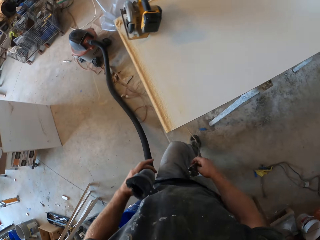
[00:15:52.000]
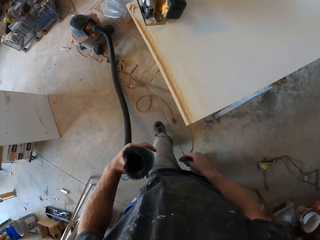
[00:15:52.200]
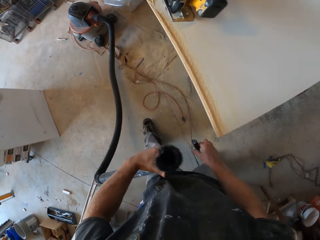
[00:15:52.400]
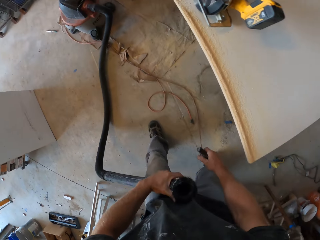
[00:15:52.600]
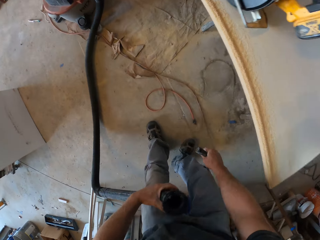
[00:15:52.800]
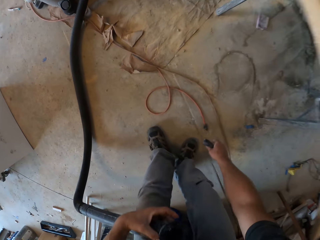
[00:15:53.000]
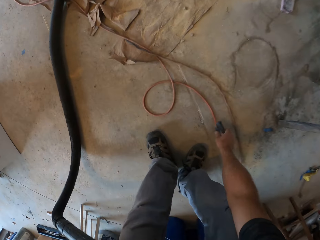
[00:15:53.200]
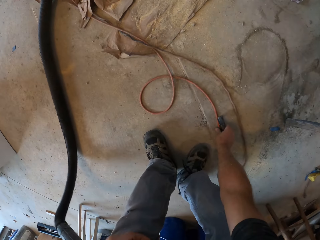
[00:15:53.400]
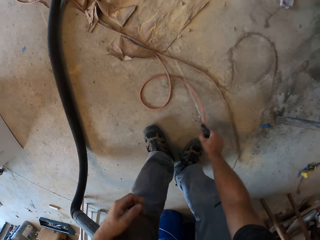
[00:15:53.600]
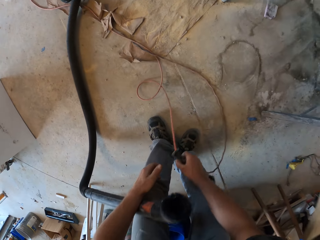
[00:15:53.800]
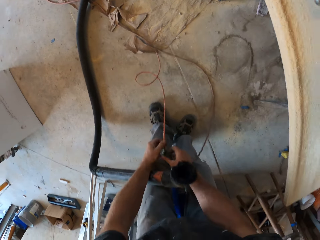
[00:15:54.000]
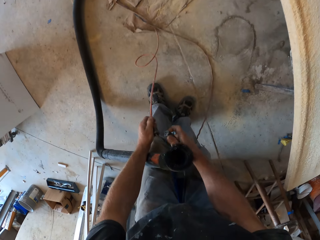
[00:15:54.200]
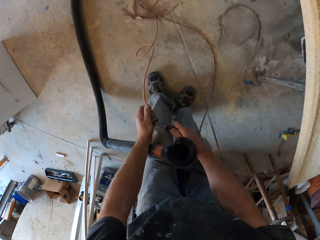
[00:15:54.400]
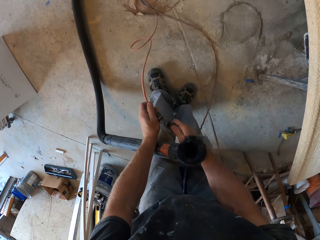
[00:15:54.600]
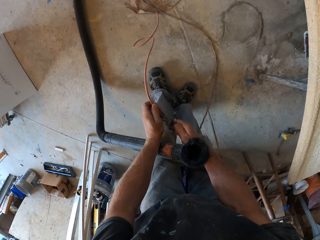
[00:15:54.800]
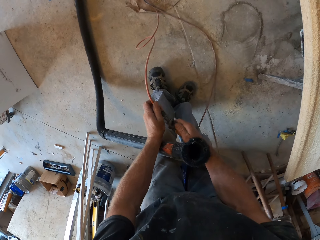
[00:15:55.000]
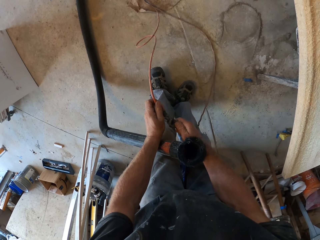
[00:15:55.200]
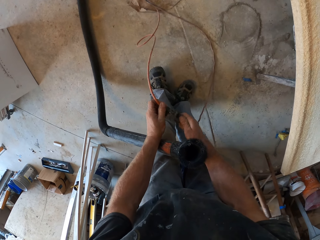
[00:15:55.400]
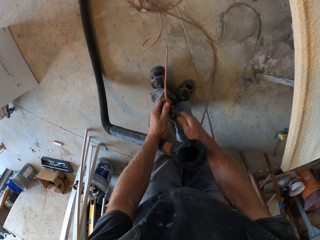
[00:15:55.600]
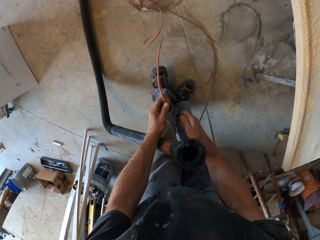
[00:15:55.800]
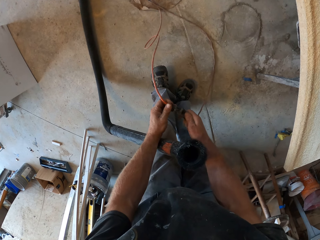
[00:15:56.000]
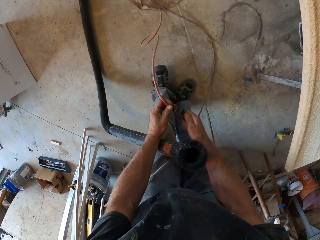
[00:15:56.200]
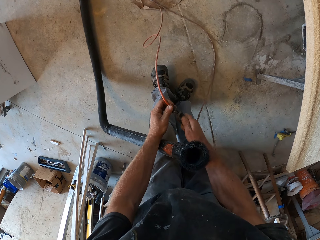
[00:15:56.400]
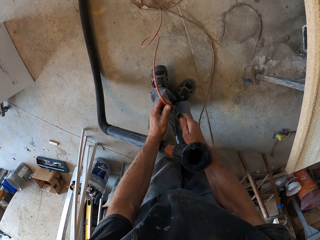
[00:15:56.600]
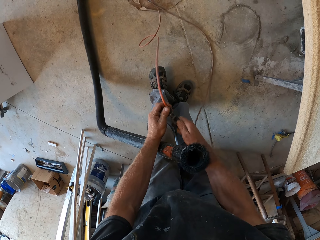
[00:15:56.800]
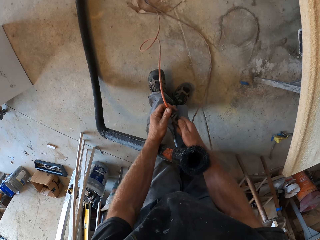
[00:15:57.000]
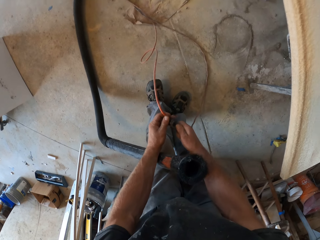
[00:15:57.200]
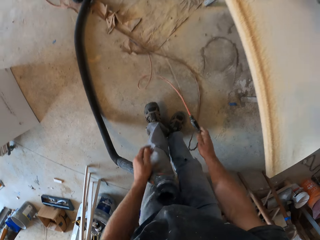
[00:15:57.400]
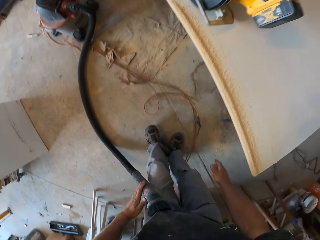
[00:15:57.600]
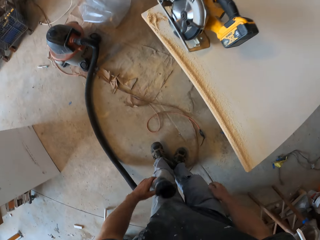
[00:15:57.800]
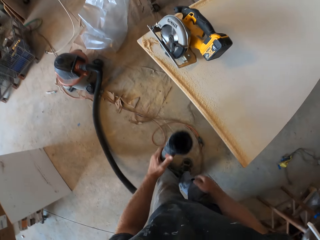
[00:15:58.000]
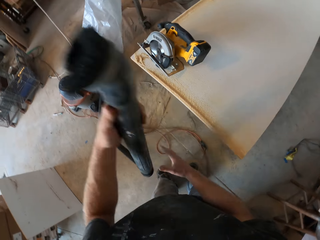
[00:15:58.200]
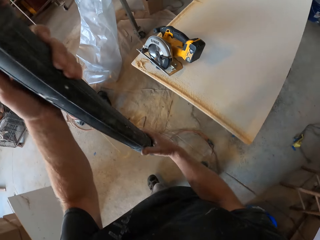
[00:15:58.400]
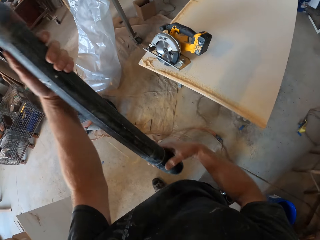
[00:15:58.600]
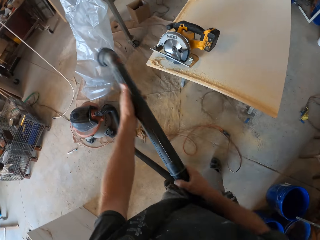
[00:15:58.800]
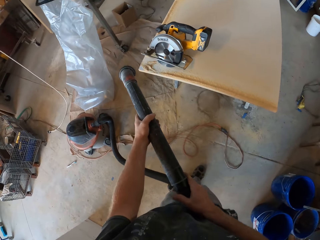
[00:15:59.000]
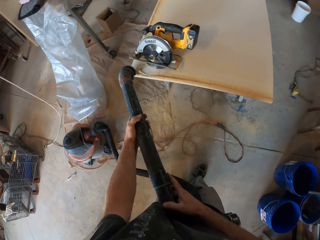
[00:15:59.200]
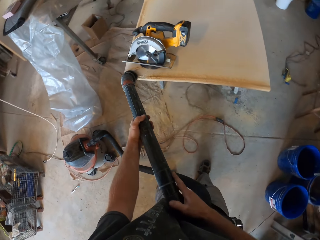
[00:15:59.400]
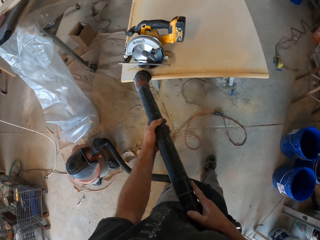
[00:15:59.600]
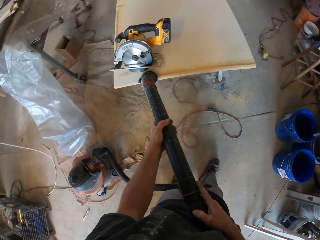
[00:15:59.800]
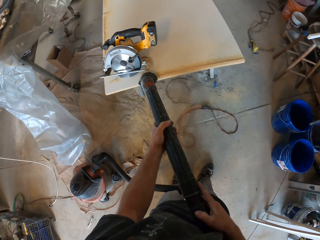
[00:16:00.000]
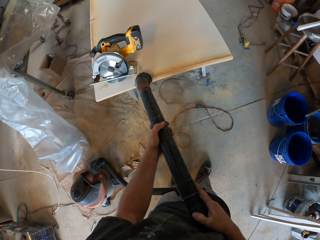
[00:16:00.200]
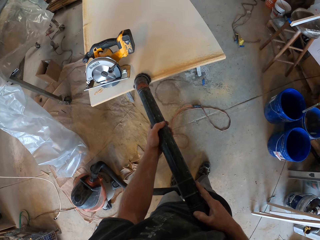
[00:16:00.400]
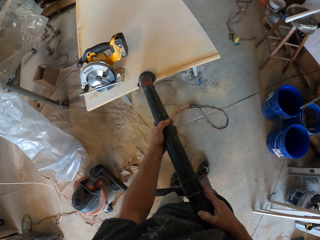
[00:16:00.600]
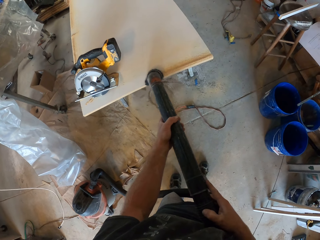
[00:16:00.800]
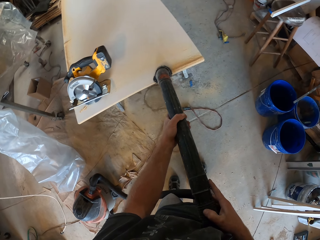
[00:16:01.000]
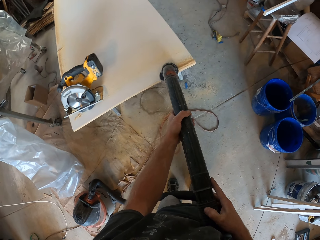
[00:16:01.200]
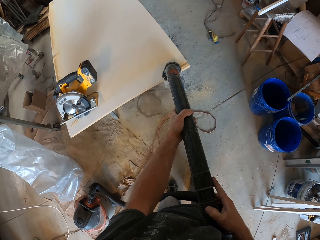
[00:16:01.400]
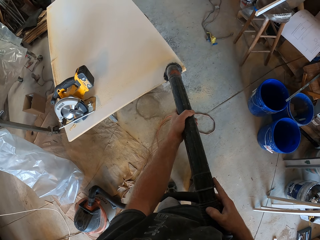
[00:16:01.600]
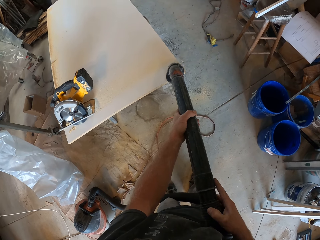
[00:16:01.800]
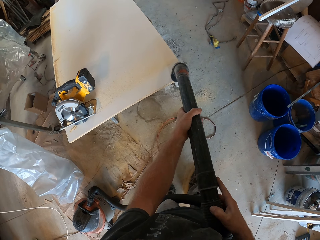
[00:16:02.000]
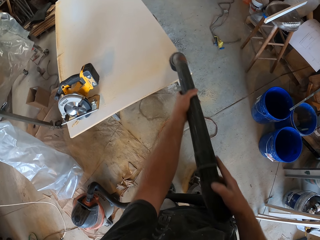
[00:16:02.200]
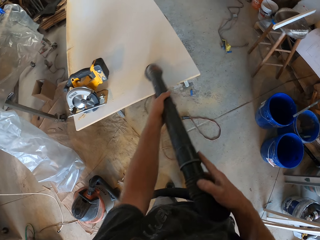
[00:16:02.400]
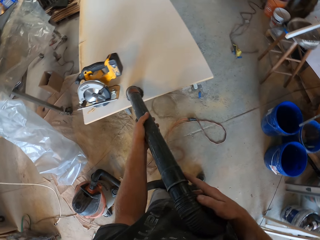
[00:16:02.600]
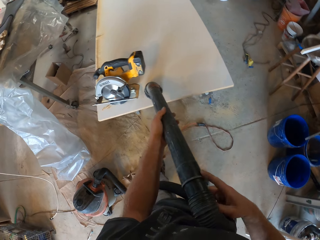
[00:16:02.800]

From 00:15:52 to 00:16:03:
The camera wearer moves in the room. They pick a cable, connect the vacuum cleaner, adjust the vacuum cleaner and collect dust particles from the board surface.

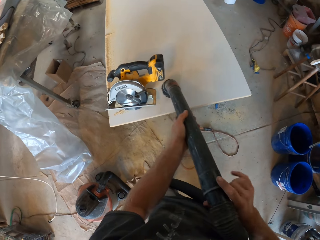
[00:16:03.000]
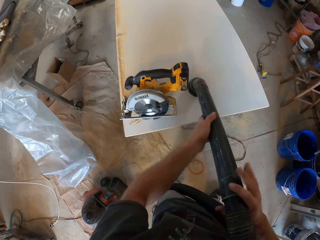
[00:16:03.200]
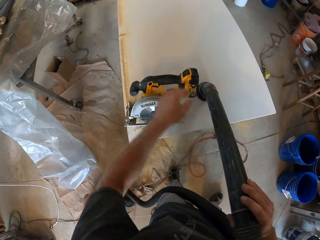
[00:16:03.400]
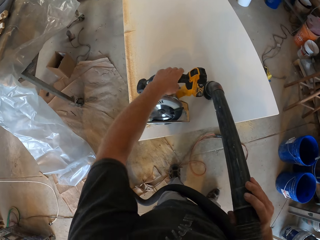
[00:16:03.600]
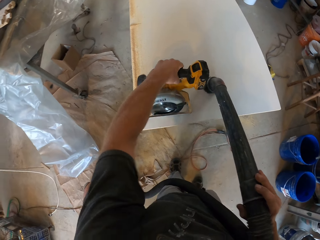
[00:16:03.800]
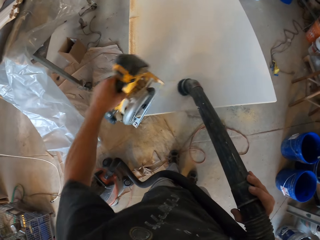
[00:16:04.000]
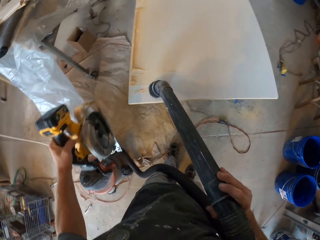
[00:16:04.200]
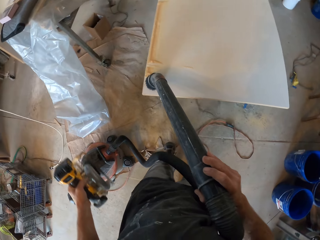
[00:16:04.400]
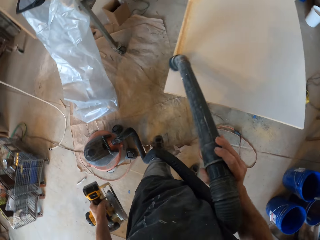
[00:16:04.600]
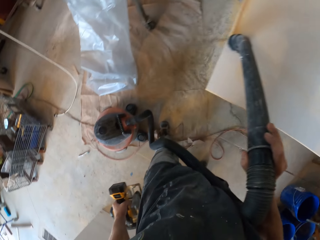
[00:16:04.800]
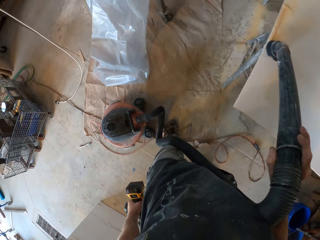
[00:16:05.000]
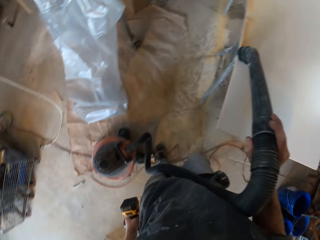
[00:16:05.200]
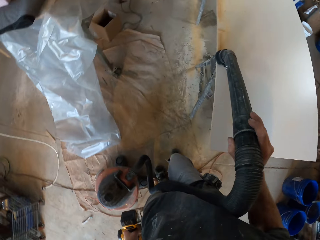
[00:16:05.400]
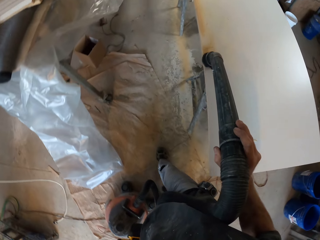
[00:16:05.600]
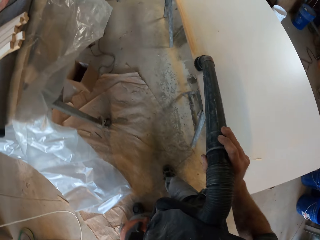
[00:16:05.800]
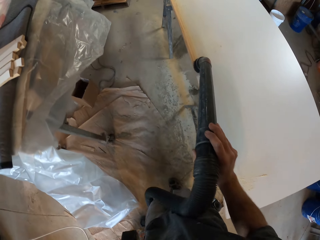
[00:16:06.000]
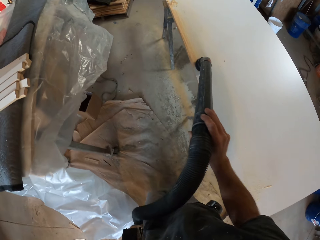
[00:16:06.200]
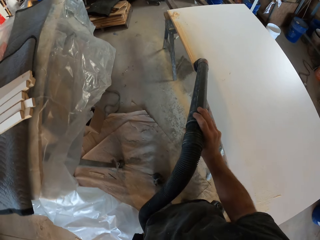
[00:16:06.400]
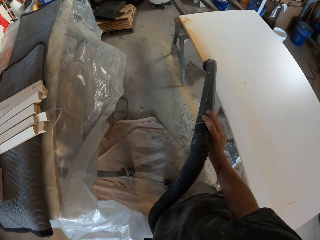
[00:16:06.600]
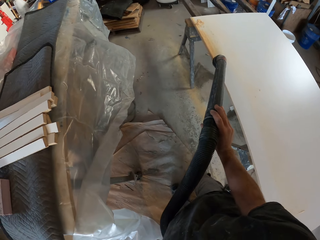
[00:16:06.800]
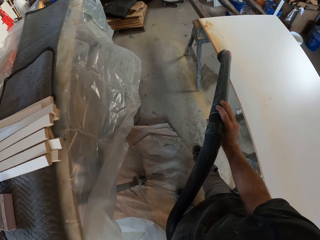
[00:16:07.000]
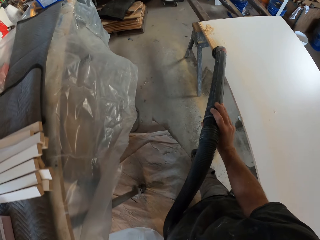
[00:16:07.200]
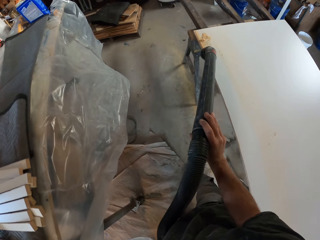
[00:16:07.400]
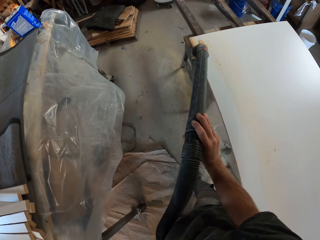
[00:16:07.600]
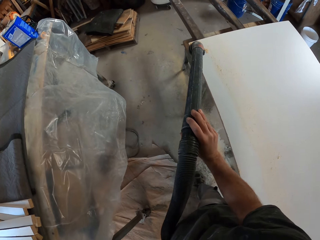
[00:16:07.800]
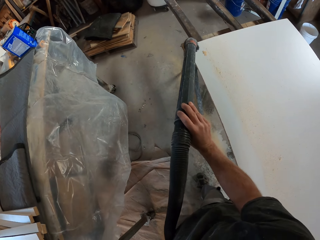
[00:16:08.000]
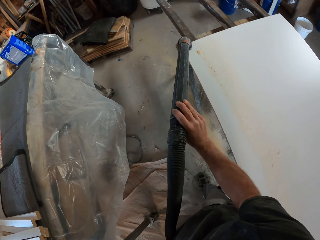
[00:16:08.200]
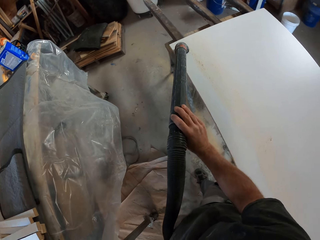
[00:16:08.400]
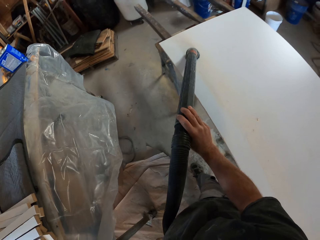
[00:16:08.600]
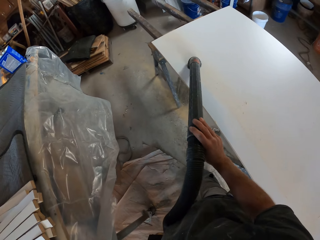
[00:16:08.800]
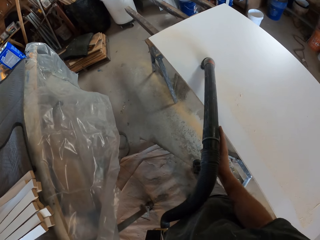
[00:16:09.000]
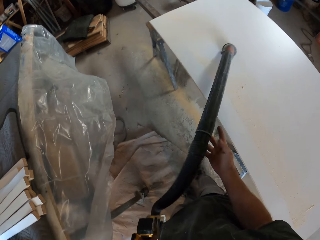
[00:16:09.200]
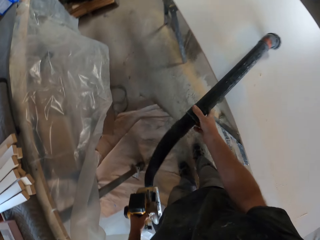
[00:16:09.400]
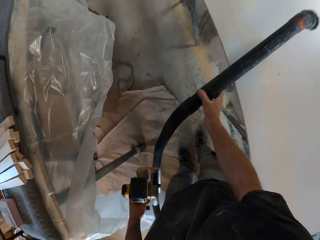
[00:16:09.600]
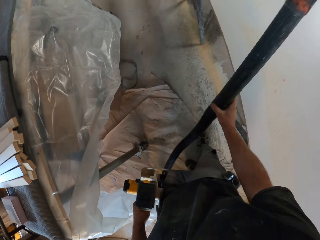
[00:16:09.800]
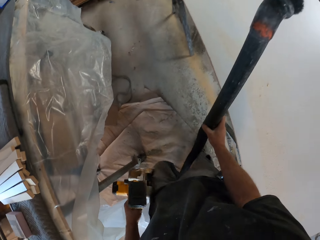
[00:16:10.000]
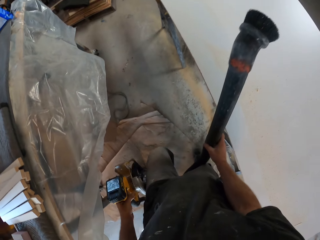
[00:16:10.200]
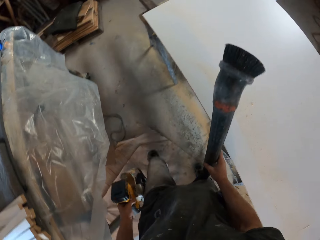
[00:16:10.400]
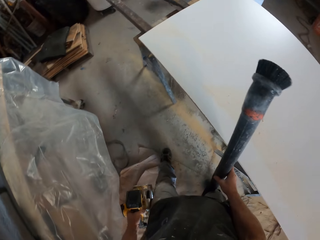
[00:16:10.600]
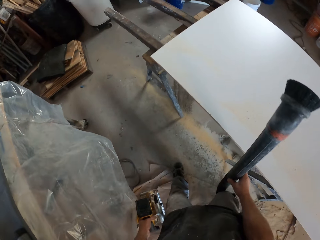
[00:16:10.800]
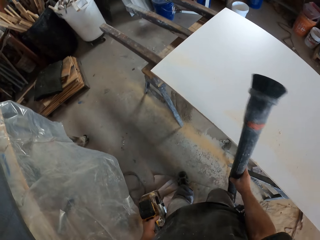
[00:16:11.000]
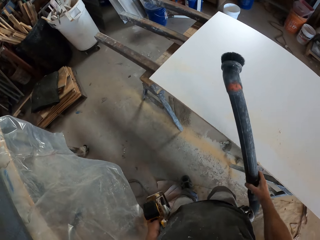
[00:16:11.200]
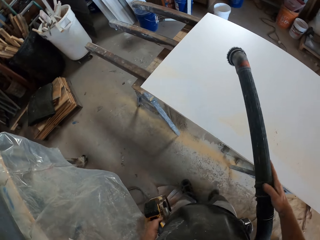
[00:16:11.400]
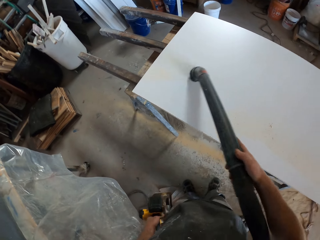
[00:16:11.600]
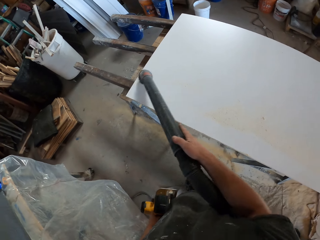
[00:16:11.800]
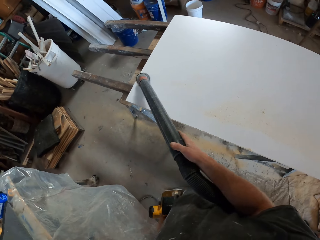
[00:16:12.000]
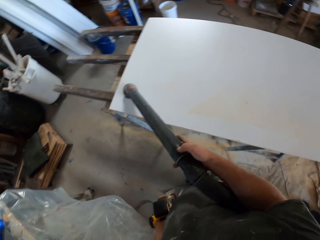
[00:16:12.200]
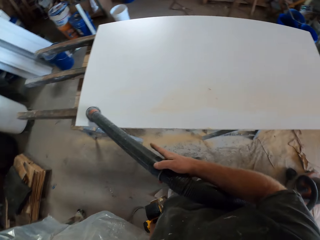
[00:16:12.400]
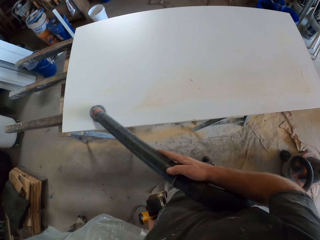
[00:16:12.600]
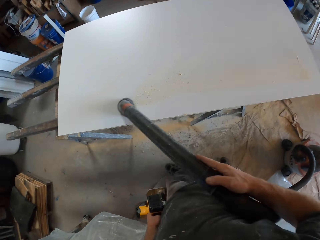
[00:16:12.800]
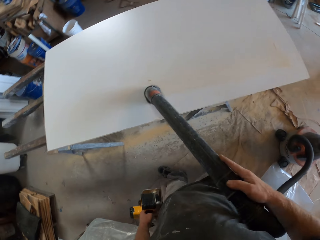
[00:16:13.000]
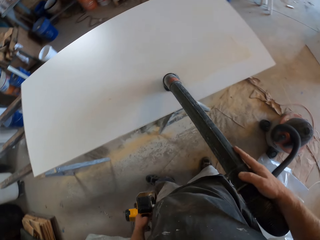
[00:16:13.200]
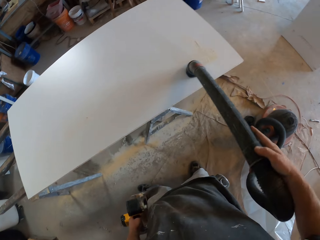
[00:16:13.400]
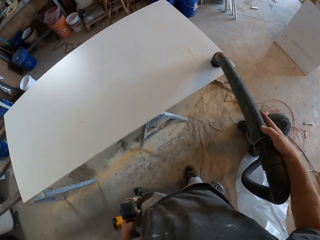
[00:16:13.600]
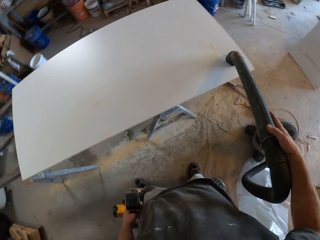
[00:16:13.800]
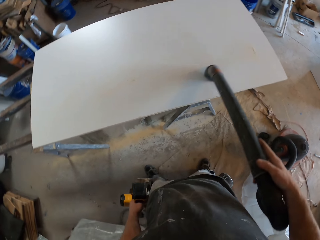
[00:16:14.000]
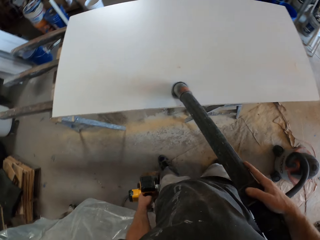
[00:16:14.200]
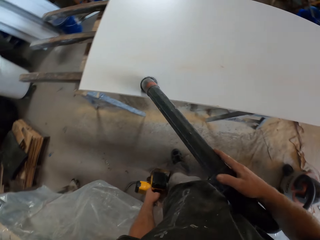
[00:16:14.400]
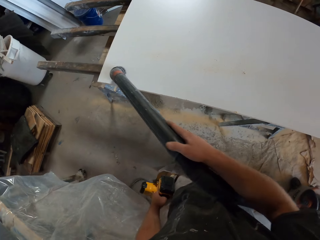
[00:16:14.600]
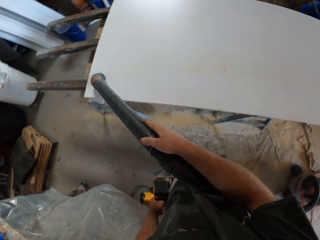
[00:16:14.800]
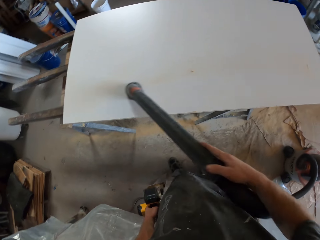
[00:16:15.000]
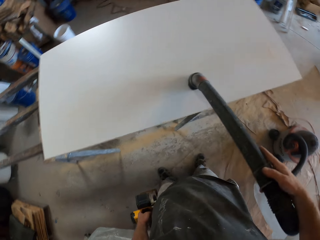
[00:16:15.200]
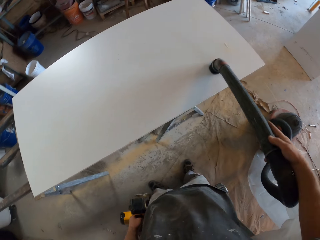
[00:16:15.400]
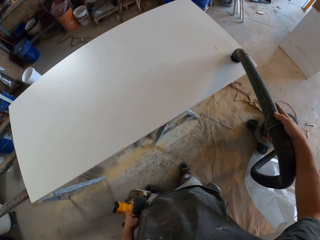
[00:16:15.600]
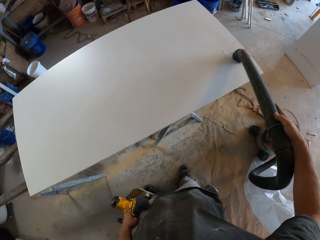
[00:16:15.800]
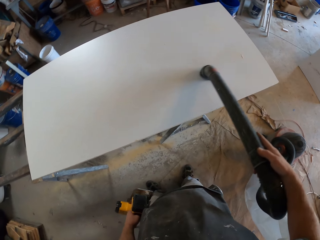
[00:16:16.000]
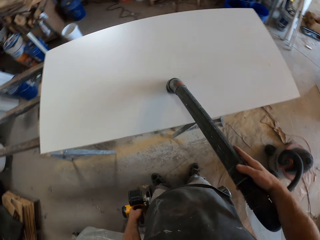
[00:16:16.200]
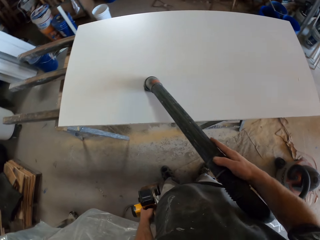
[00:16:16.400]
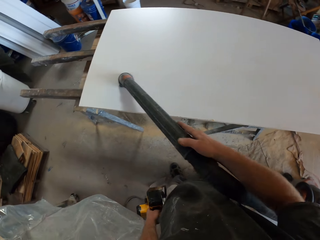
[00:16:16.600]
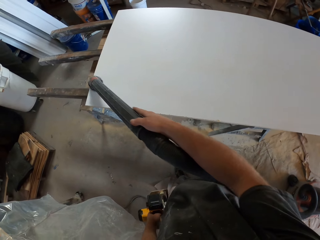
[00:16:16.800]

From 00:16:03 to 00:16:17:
The camera wearer removes the dewalt wood cutter from the board. They vacuum clean the wood, adjust the vacuum cleaner and collect dust particles from the board surface.
